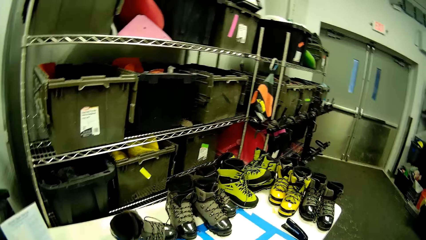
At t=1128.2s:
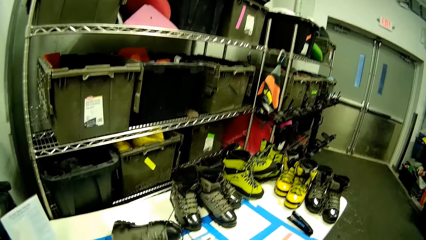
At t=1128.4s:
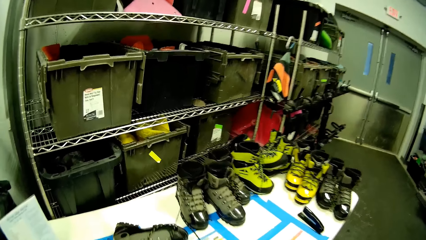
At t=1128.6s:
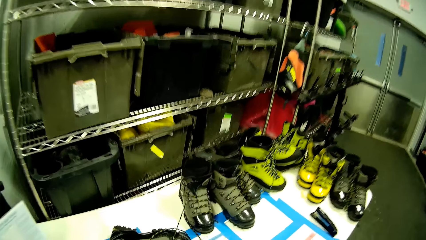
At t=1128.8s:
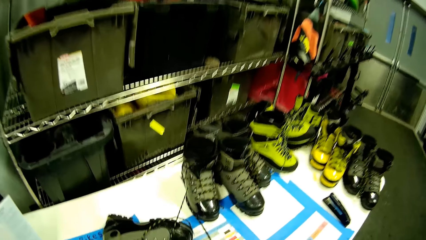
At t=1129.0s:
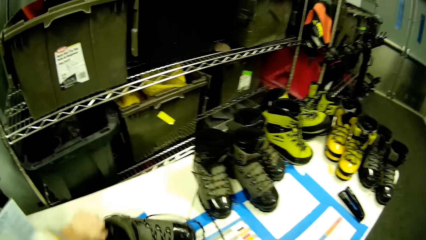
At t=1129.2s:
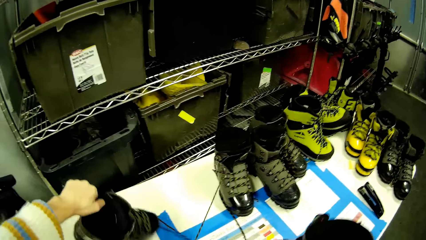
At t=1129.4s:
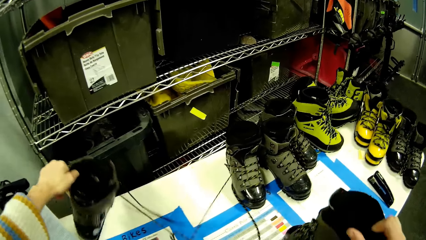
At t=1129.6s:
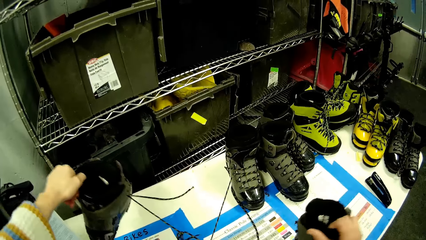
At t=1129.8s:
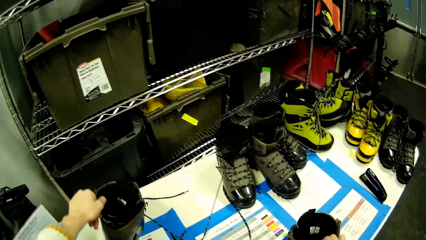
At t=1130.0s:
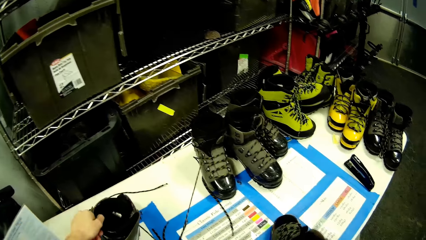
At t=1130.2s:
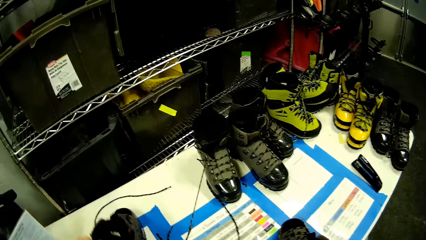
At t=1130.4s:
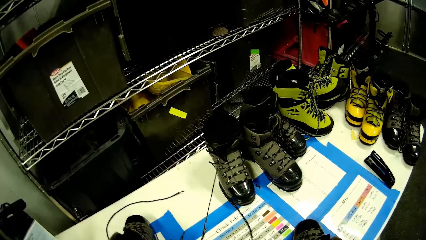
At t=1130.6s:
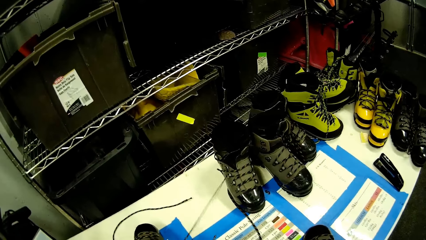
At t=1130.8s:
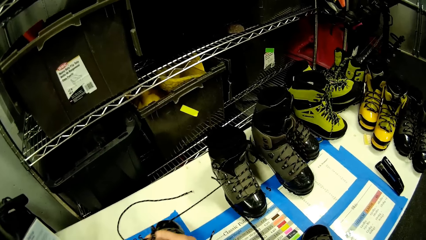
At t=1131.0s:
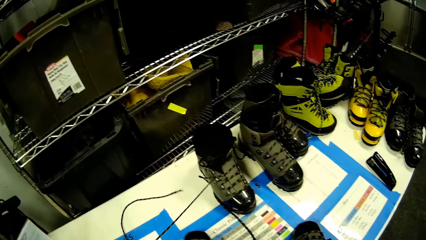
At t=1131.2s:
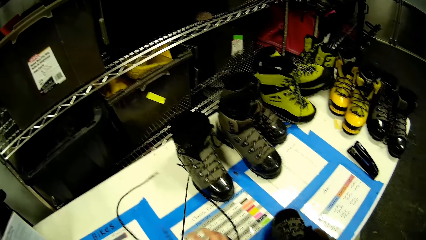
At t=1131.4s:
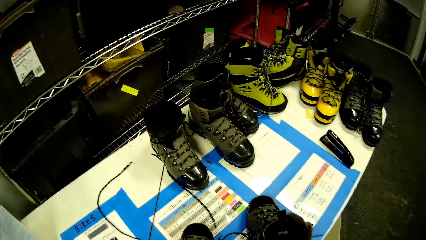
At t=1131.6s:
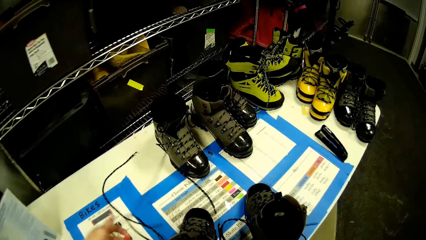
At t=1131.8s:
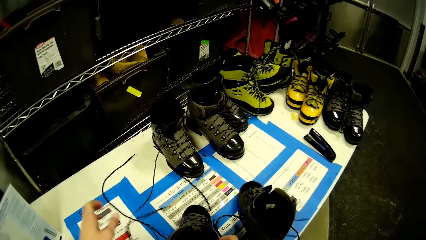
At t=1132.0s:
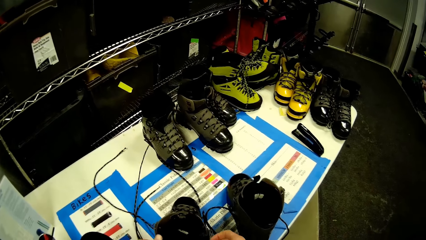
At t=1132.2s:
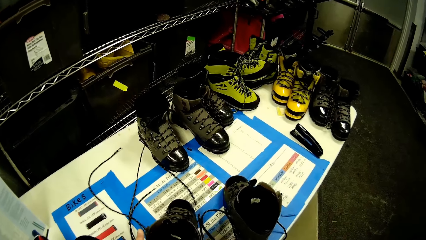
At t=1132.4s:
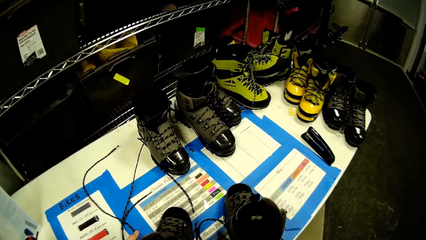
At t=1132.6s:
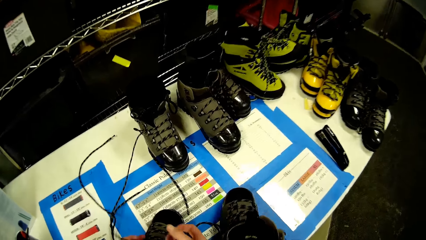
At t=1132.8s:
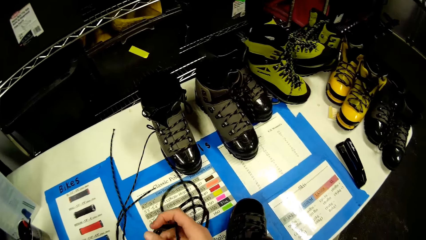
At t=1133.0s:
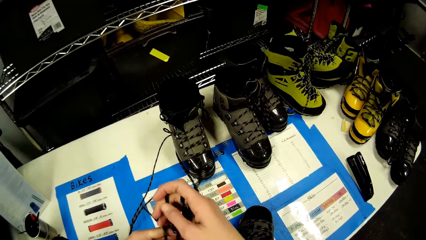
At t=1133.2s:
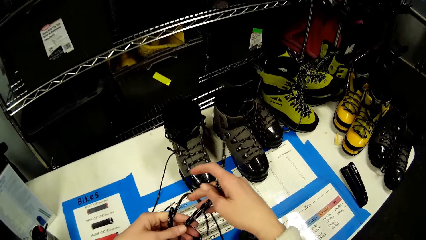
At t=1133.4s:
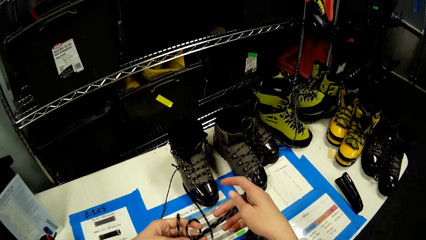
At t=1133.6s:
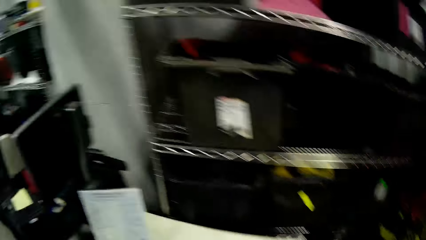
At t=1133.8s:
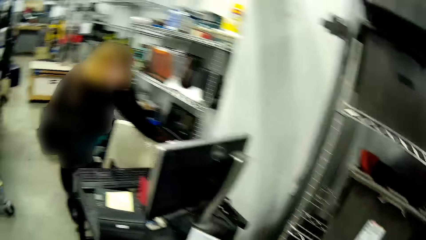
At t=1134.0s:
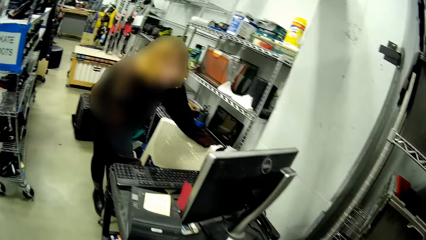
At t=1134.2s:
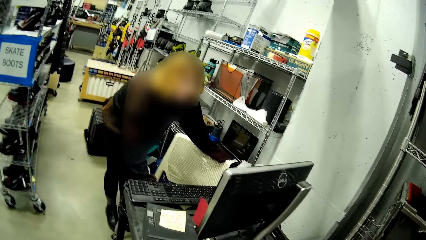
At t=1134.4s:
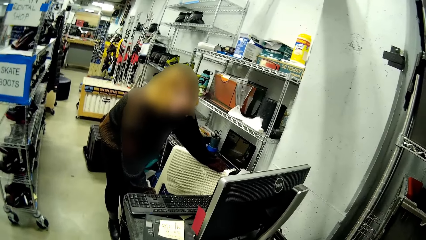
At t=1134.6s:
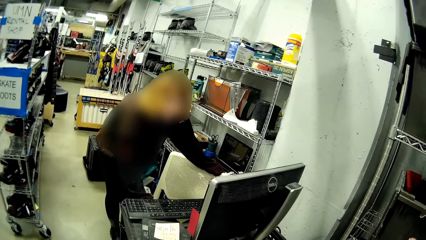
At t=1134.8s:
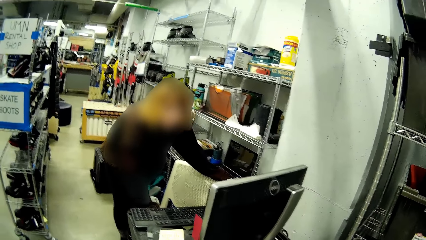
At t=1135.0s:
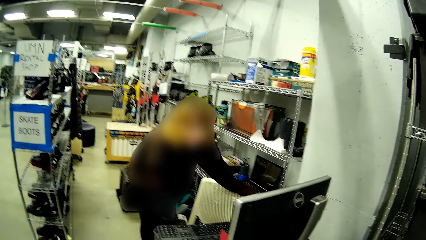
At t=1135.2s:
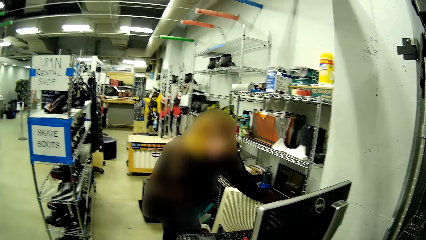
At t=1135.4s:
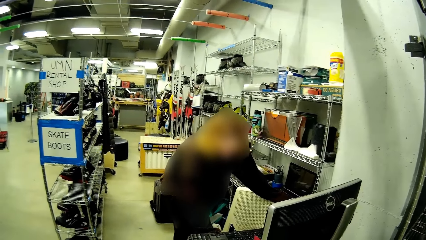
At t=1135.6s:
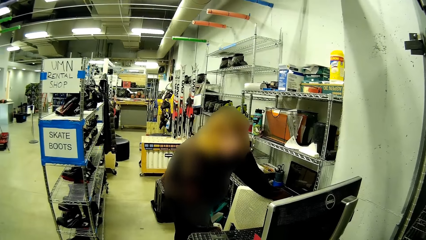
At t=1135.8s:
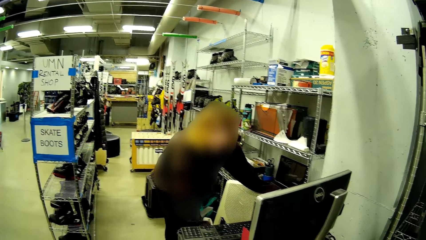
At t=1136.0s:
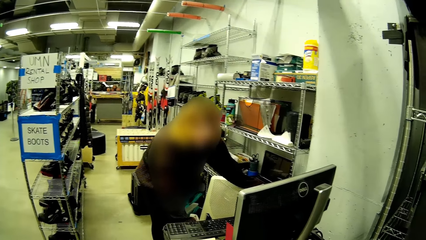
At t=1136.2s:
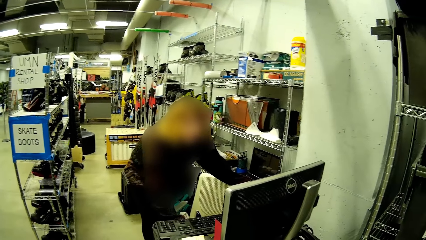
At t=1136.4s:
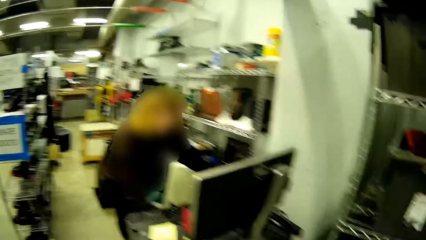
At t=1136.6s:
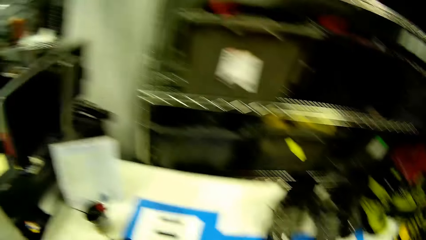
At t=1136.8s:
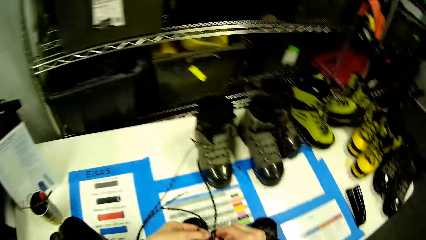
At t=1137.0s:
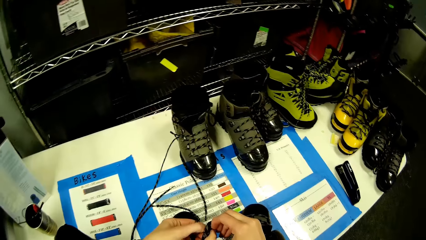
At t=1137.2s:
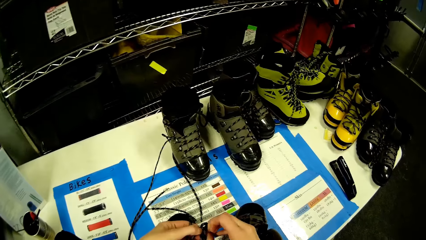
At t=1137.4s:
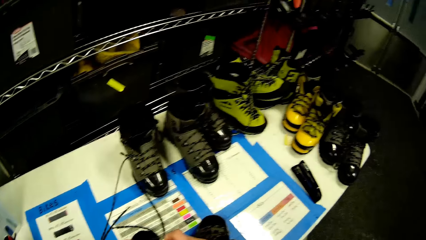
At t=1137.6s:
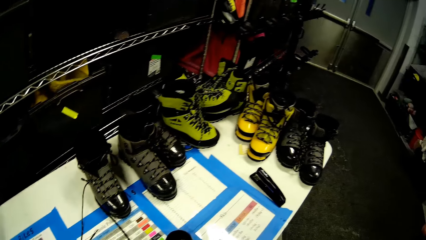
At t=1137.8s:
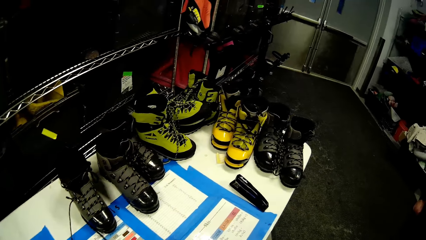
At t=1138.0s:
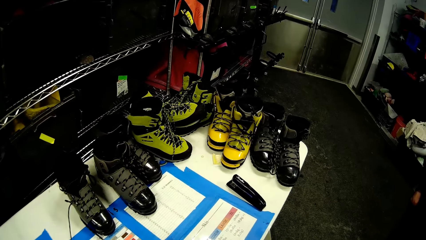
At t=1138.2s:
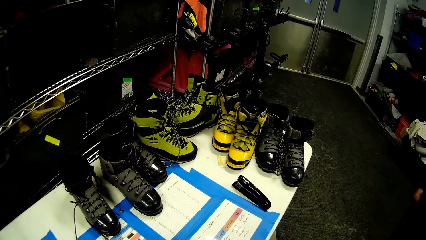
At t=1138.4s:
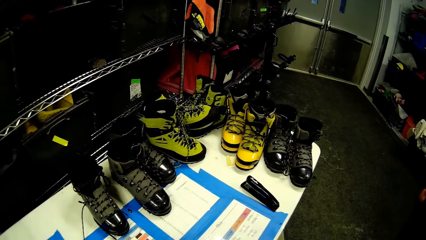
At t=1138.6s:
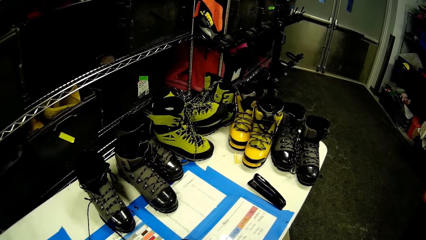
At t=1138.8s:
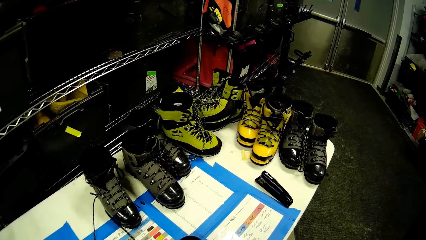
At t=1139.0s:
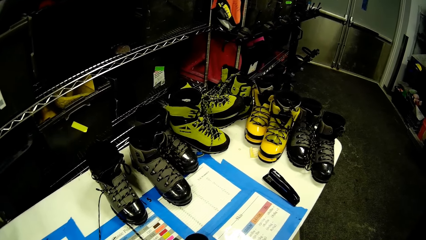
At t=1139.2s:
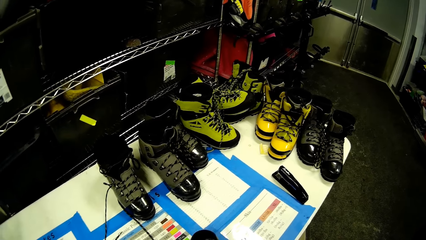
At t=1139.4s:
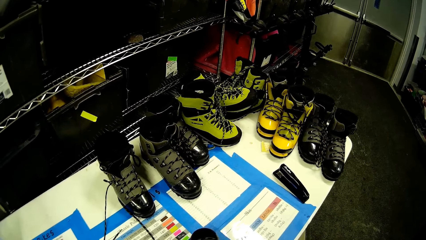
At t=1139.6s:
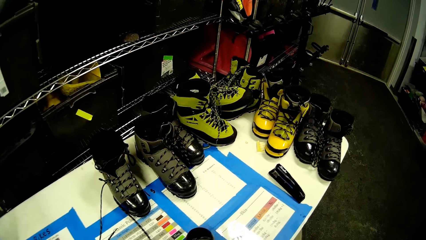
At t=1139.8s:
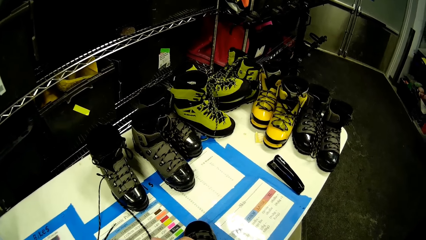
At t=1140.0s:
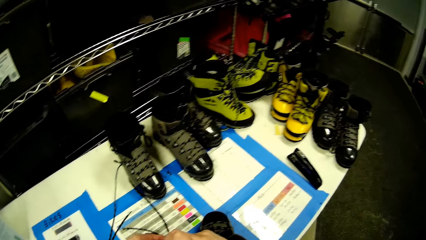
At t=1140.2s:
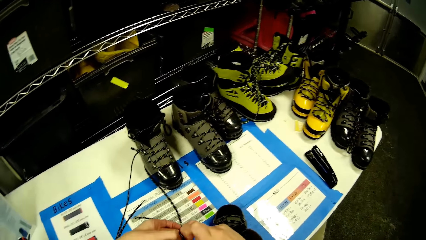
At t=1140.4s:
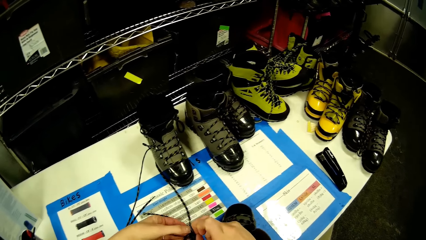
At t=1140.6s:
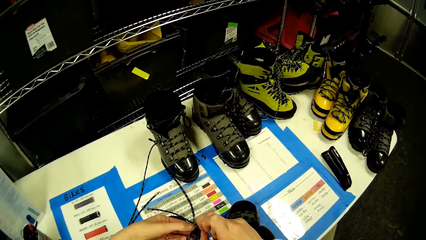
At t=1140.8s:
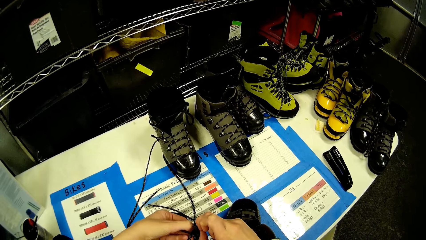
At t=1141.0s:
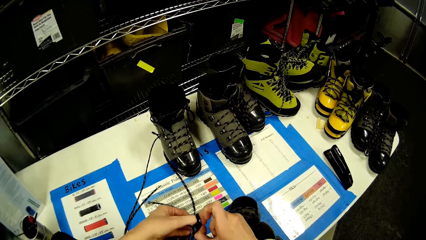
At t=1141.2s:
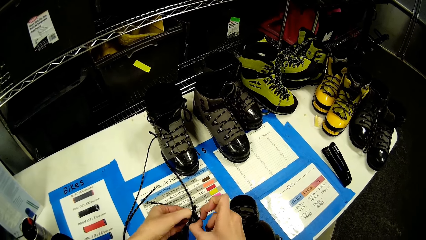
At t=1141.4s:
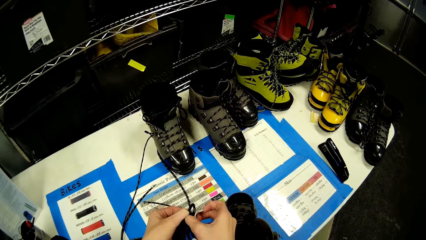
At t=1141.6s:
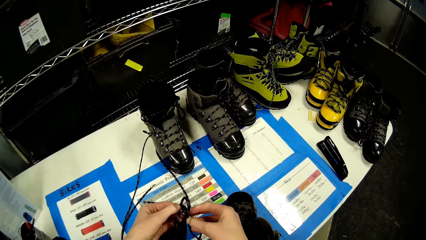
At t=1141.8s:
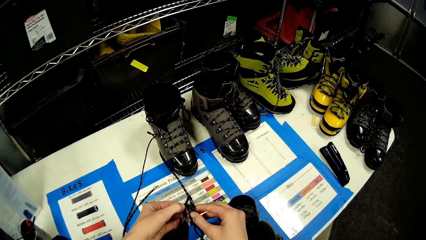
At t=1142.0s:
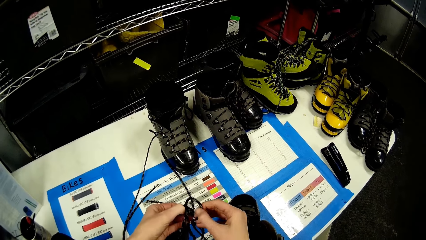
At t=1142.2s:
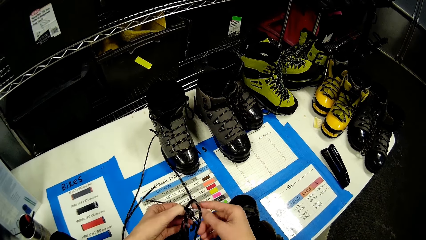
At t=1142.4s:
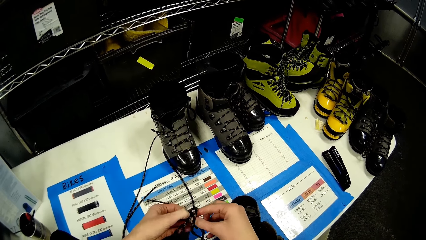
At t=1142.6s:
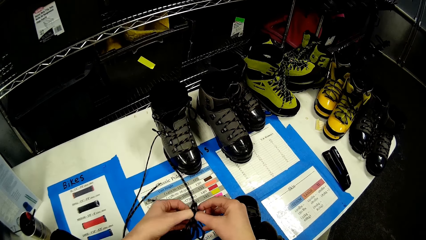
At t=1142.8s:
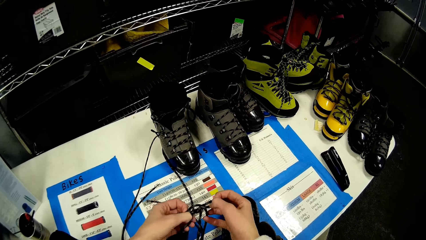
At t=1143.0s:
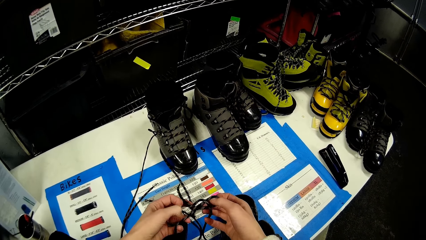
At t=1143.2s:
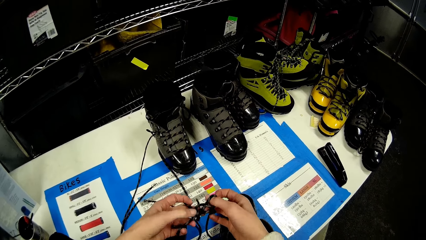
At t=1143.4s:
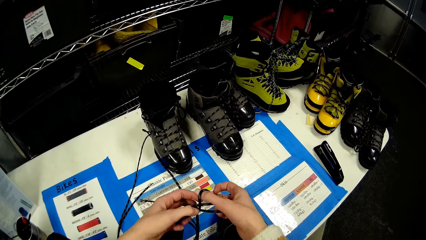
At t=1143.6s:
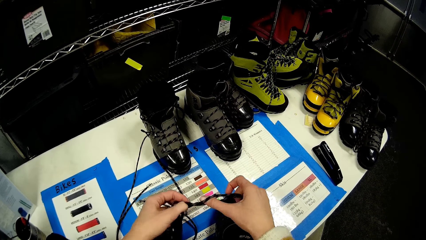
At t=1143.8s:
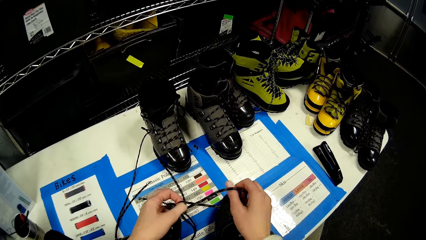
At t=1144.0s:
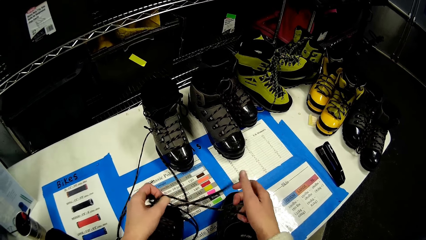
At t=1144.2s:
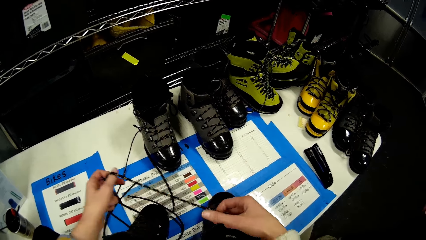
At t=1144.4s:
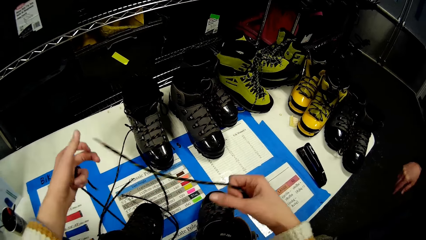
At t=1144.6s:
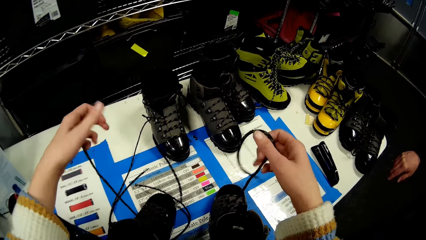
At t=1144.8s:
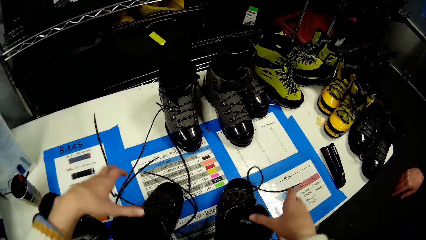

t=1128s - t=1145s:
The camera wearer picks a boot from the table with her left hand. She arranges a pair of boot laces or shoe laces with both hands. She looks around the shoe store. She ties the shoe laces. She unties the boot laces with both hands.
